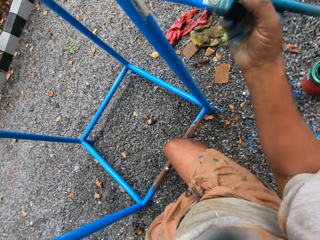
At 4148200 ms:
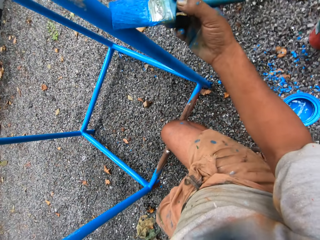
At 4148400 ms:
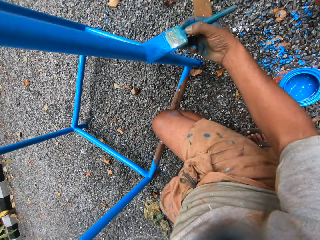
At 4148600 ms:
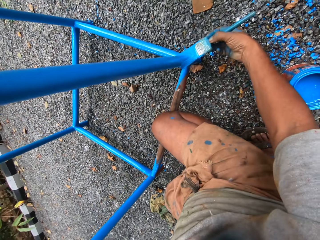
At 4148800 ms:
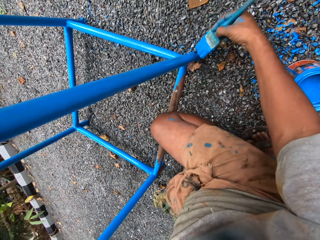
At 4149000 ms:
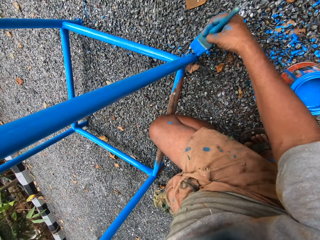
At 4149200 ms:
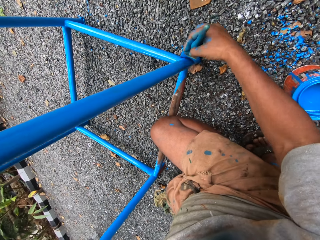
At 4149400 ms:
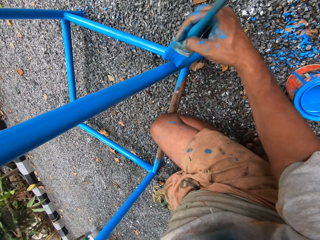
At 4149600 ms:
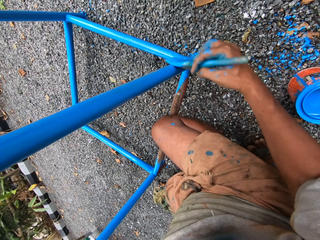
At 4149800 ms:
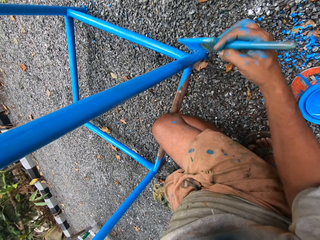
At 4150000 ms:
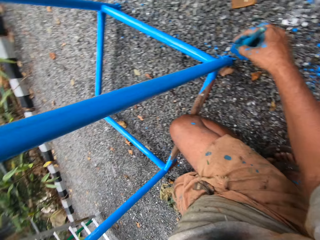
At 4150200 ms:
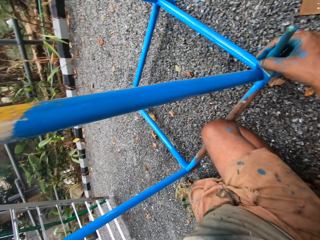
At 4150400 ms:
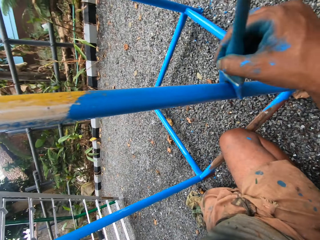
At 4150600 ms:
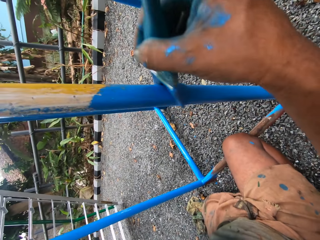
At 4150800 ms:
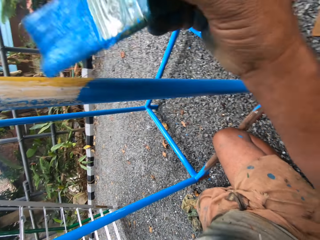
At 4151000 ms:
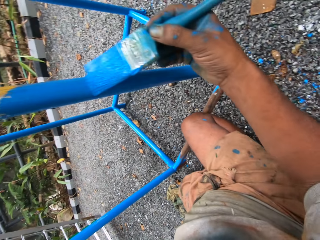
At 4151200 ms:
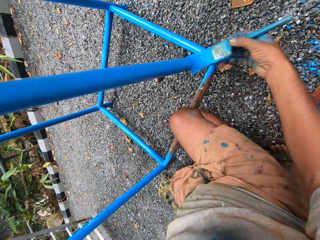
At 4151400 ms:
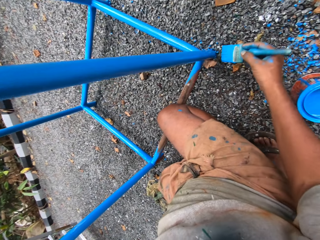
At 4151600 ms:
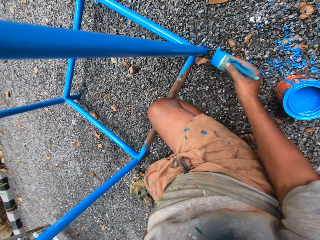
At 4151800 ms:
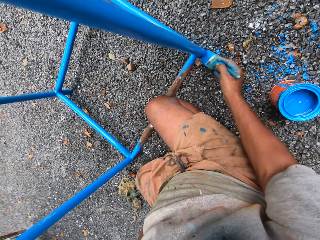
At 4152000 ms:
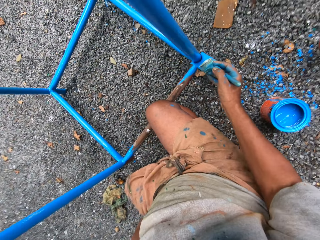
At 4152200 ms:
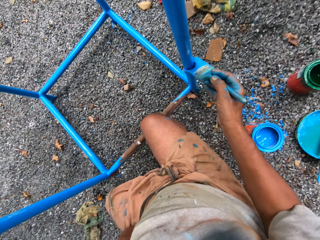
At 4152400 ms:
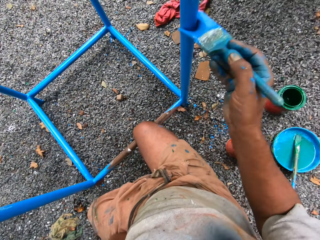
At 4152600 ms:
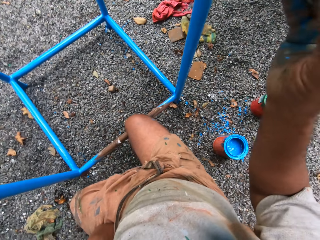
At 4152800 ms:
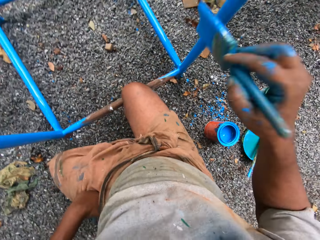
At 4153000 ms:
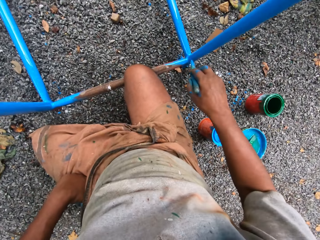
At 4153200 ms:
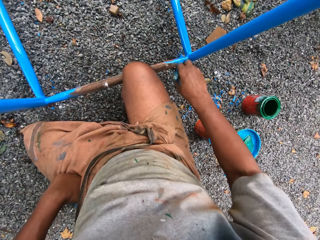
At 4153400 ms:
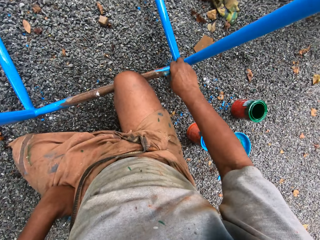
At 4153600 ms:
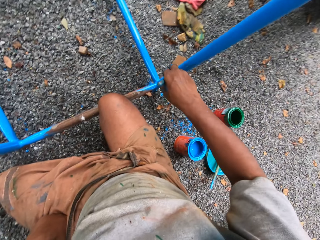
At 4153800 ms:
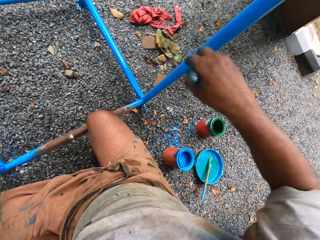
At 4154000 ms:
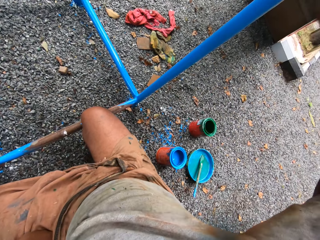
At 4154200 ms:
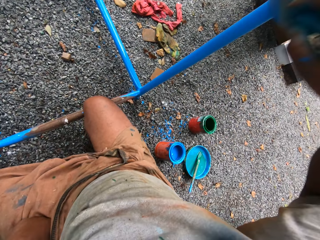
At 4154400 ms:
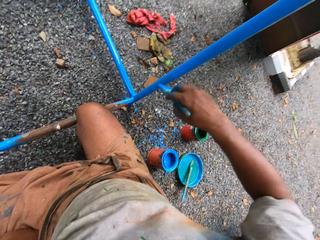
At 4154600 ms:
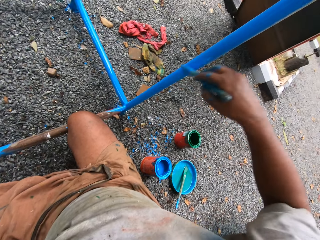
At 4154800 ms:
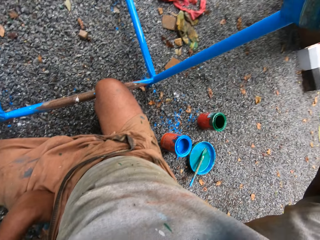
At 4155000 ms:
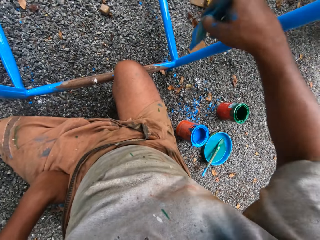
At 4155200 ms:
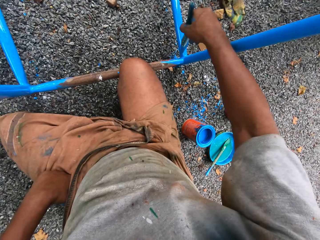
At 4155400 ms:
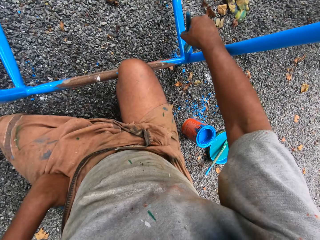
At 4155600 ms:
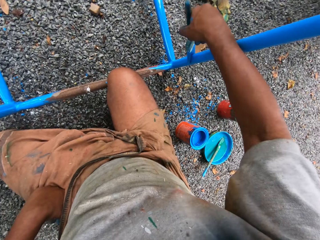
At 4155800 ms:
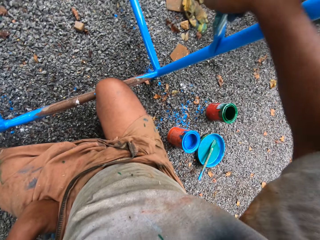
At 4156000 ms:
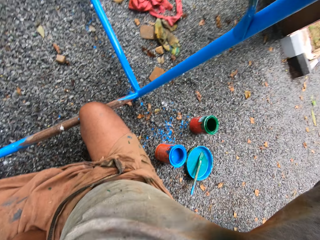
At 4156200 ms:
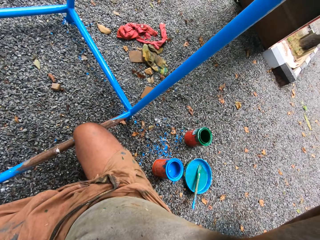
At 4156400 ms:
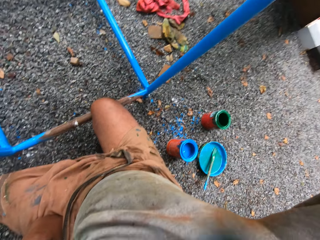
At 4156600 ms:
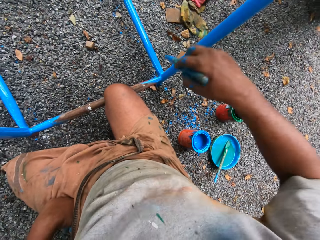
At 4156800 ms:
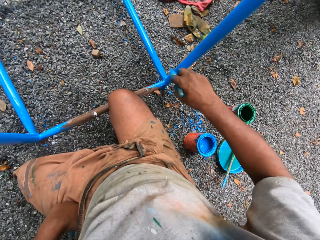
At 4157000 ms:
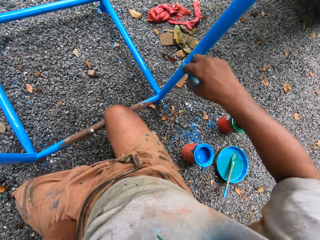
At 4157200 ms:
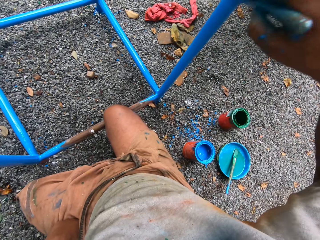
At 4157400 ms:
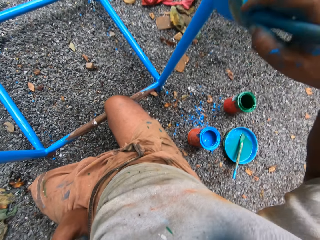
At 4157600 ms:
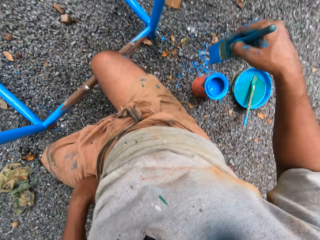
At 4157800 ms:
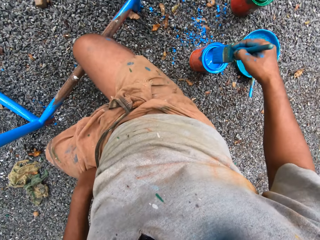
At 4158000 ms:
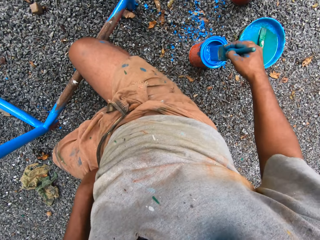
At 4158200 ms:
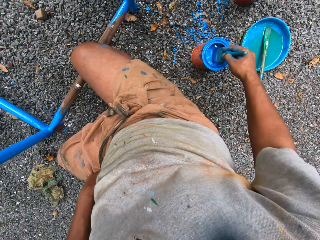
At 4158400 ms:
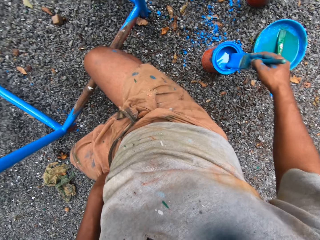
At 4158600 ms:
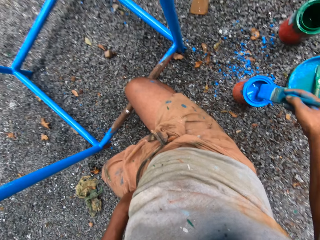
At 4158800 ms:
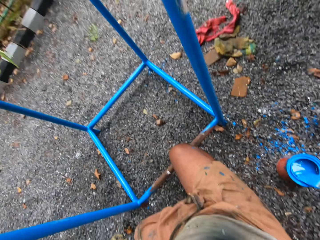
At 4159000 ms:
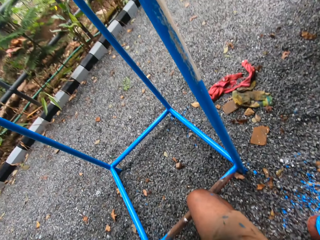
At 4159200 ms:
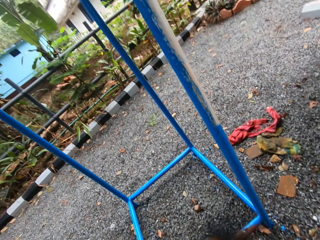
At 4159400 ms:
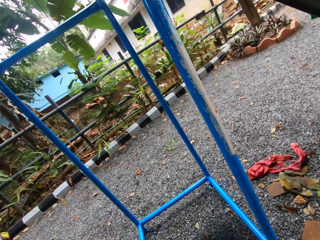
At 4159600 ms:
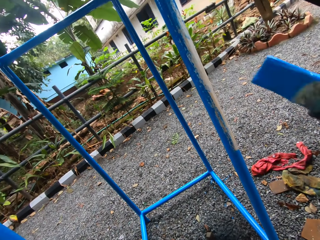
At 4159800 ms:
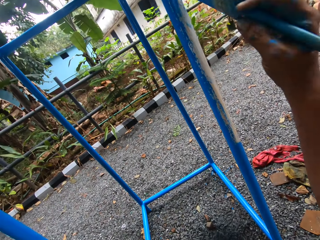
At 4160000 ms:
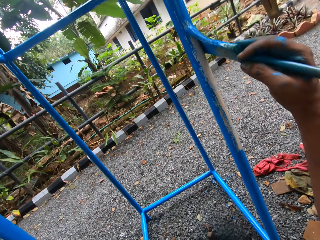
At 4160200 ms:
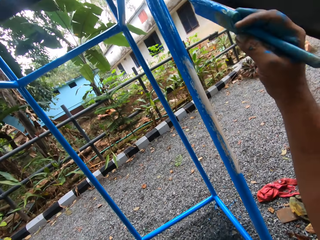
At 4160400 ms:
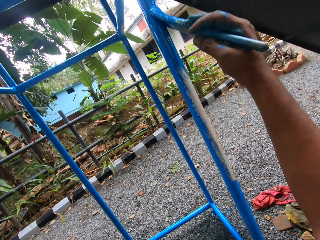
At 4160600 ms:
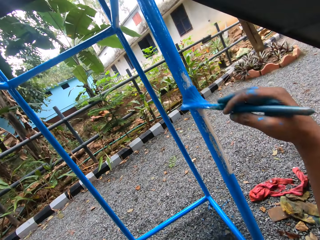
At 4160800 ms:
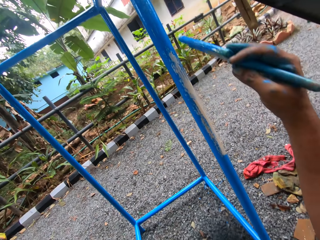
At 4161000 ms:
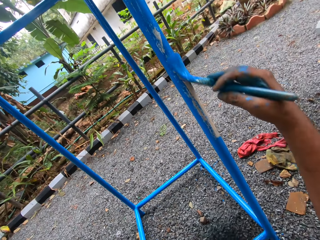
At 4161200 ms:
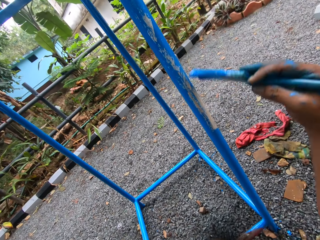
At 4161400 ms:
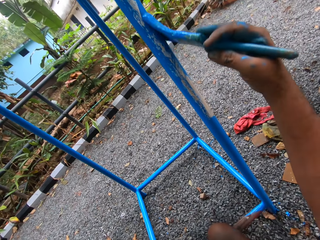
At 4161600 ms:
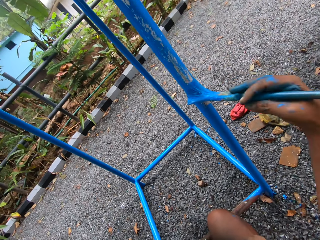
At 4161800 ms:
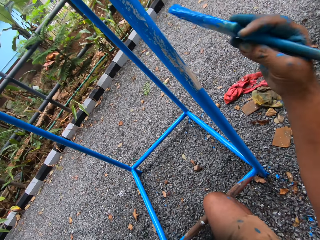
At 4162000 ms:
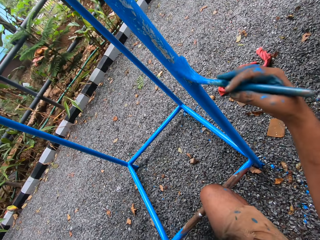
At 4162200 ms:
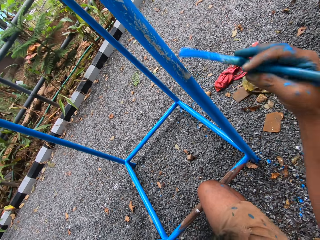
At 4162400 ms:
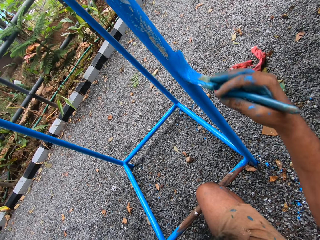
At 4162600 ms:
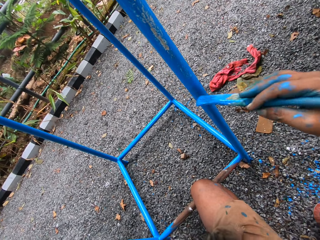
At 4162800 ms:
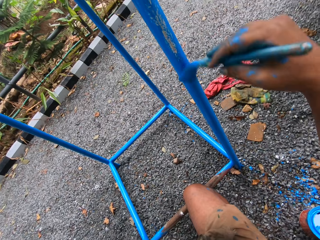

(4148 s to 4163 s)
The camera wearer dips the paint brush in the paint can. They rub the paint brush on the paint can. They paint the metal stand with the paint brush.

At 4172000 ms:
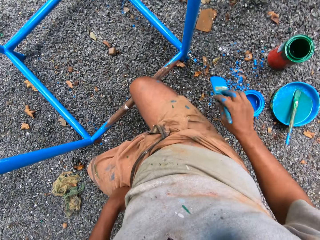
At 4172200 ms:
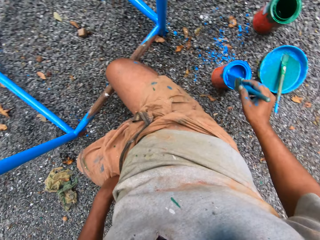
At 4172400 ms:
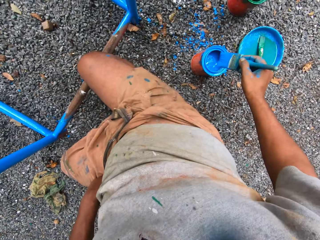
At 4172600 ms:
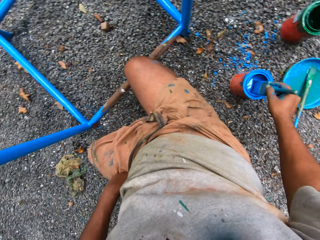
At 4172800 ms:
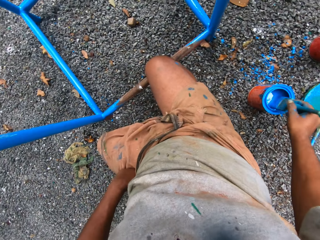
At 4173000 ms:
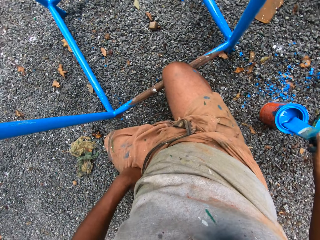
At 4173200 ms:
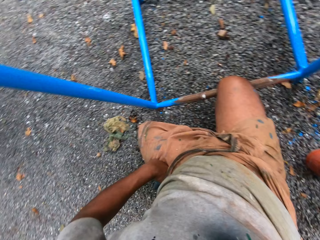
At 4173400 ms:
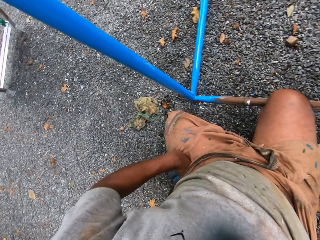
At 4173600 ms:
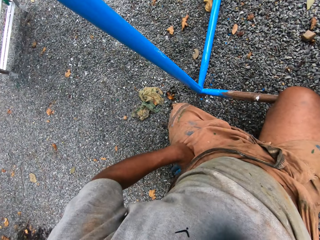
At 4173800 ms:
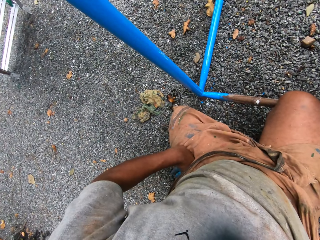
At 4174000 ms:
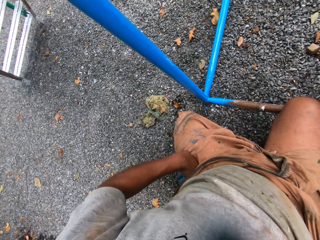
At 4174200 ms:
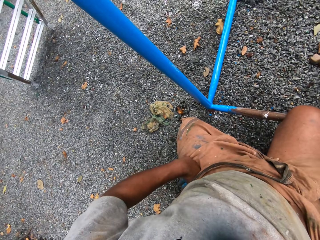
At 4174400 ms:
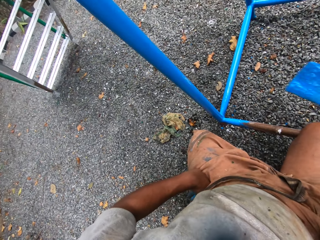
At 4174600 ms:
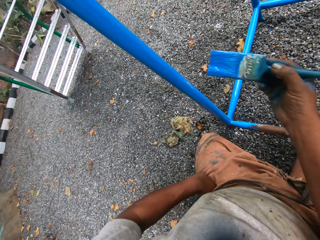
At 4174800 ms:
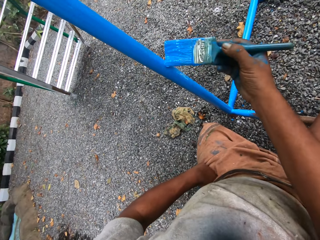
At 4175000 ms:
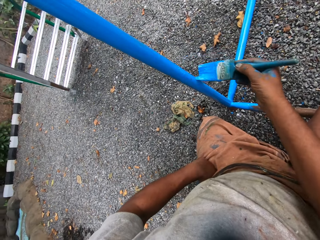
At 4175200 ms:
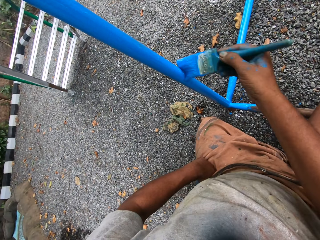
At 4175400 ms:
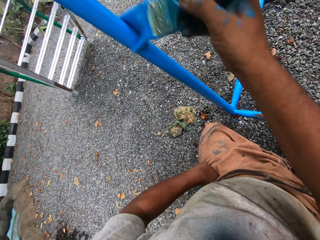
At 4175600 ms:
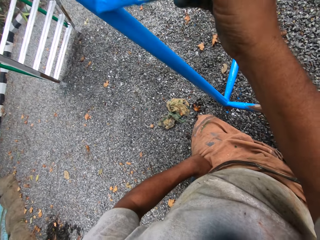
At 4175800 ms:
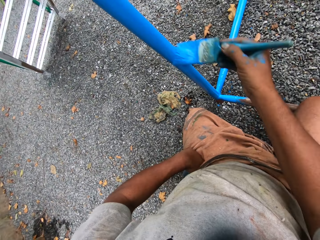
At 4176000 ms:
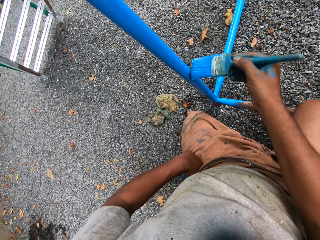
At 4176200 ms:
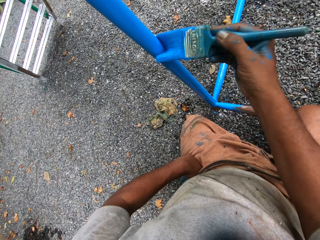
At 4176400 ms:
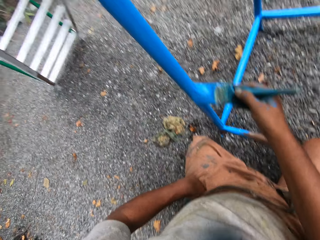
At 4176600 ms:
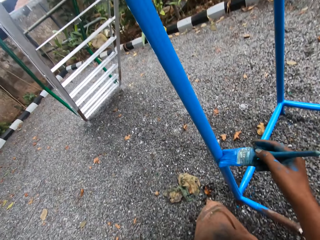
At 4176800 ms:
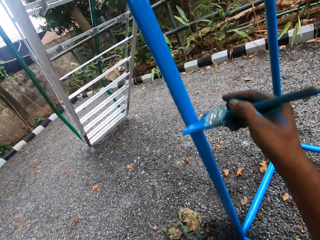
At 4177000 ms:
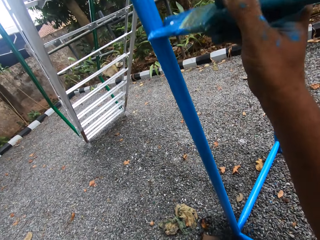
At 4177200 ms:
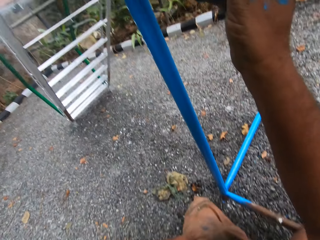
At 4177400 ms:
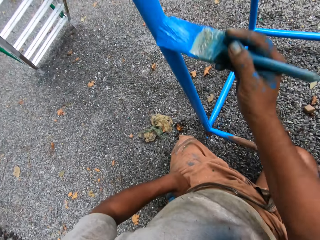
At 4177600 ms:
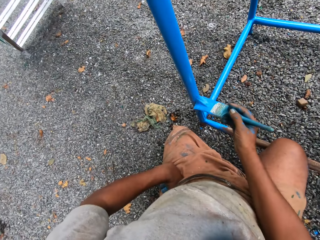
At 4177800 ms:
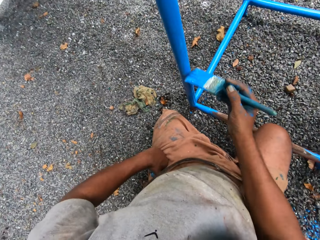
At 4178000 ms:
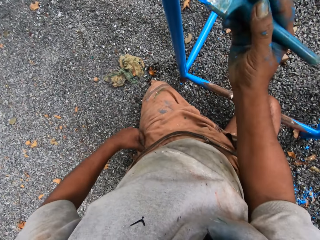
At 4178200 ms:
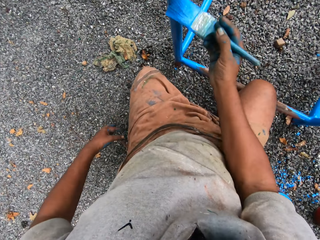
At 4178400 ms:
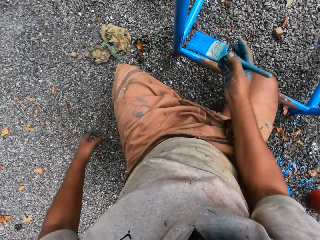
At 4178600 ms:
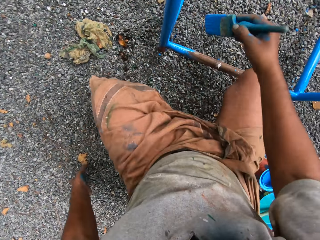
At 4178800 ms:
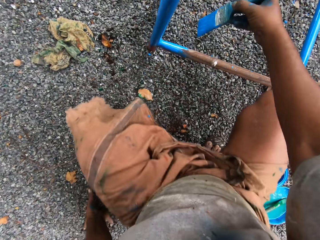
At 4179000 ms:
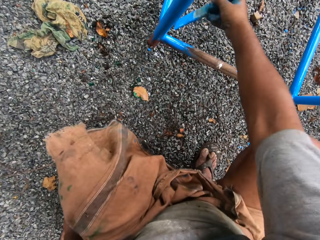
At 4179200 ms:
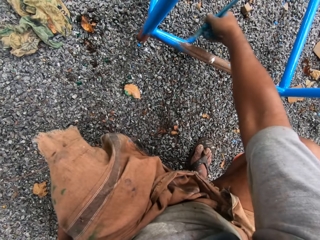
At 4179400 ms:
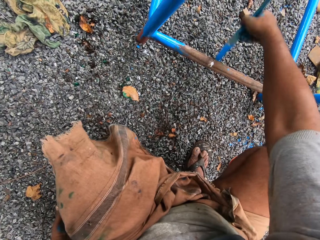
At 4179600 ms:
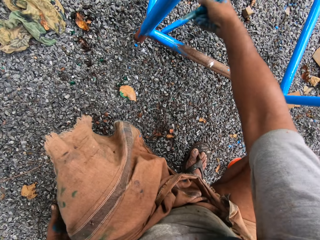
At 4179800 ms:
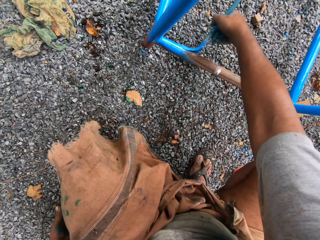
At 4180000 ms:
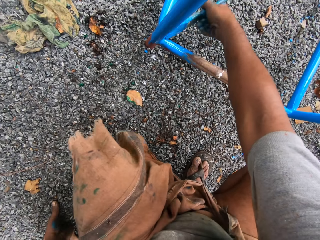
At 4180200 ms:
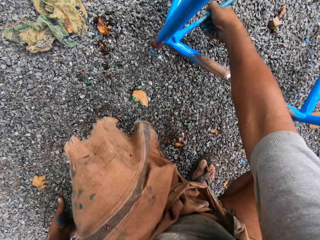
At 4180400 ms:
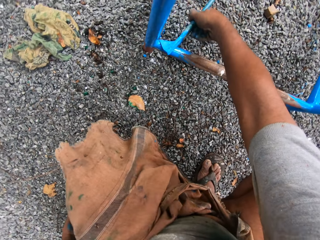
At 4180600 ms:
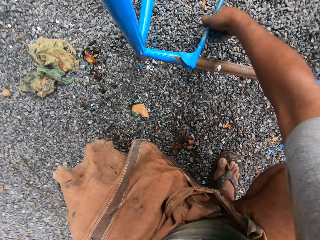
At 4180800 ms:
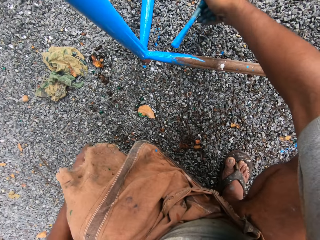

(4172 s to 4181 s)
The camera wearer dips the paint brush in the paint can. They paint the metal stand with the paint brush. They squat on the ground. They paint the metal stand with the paint brush.
